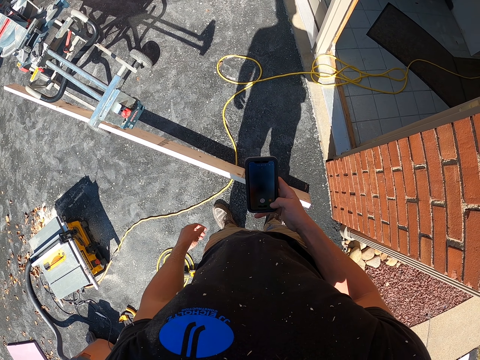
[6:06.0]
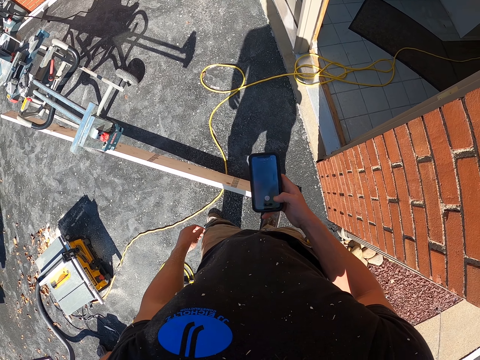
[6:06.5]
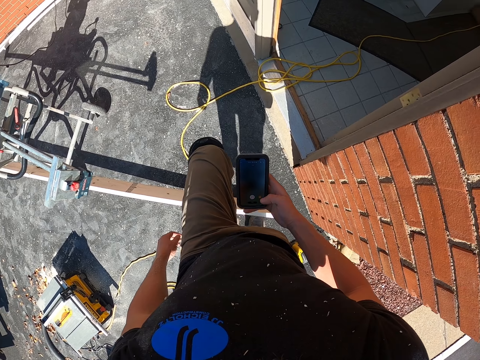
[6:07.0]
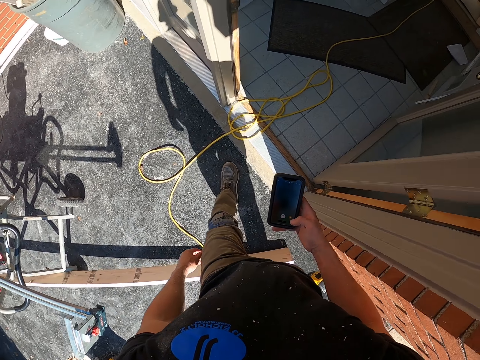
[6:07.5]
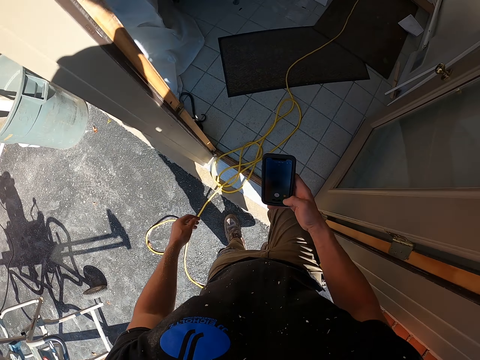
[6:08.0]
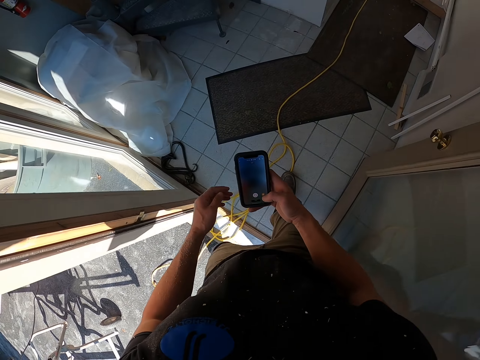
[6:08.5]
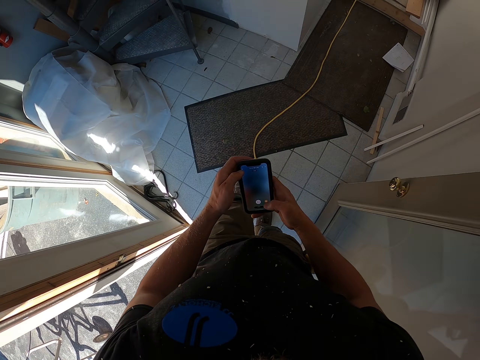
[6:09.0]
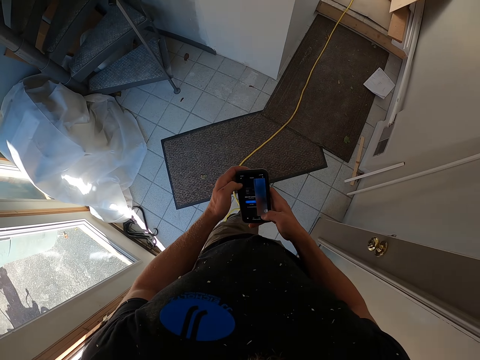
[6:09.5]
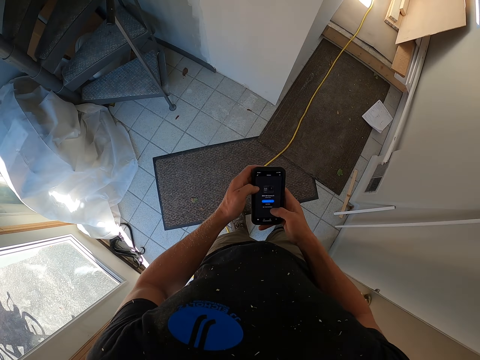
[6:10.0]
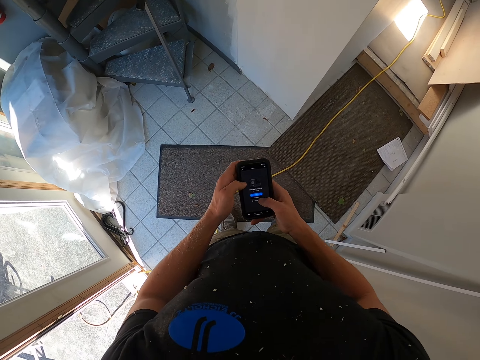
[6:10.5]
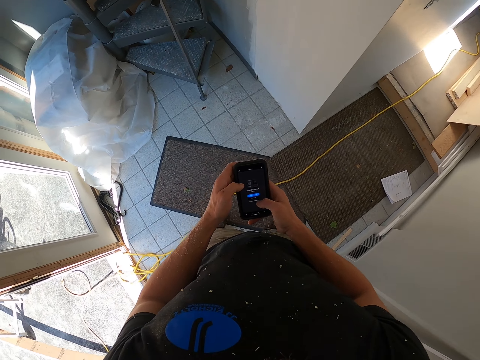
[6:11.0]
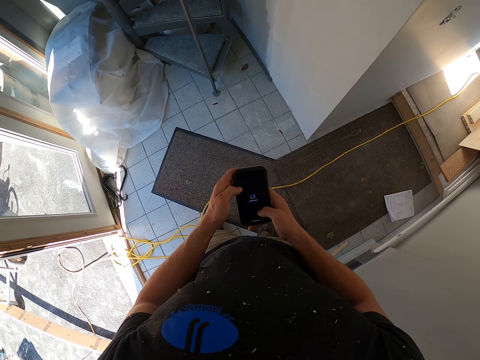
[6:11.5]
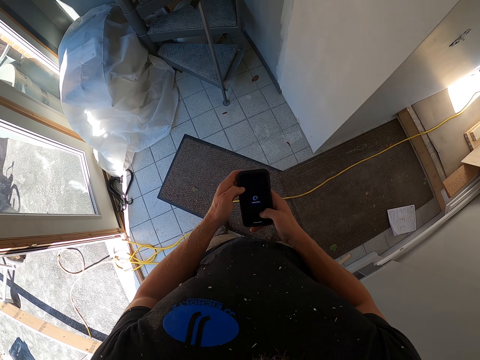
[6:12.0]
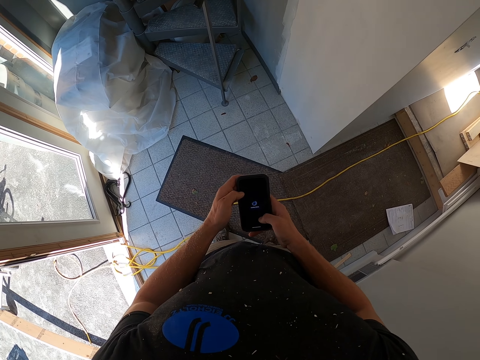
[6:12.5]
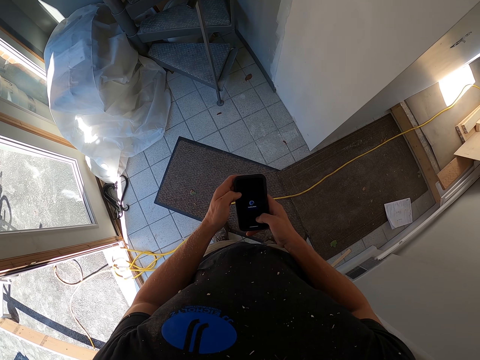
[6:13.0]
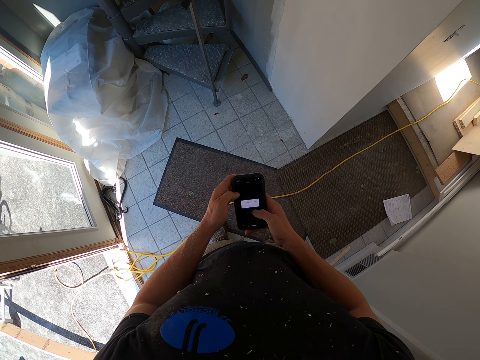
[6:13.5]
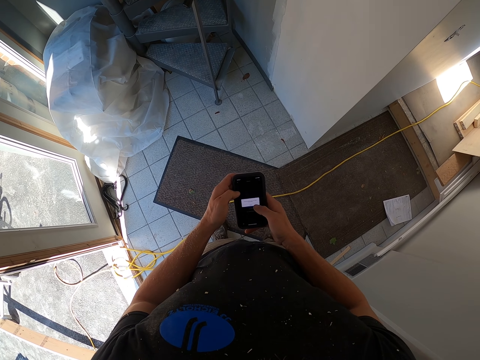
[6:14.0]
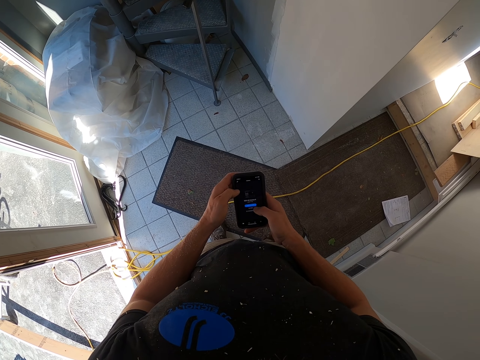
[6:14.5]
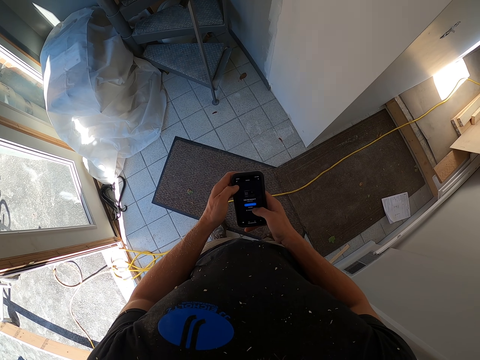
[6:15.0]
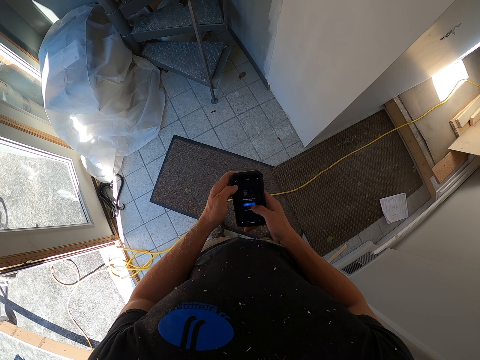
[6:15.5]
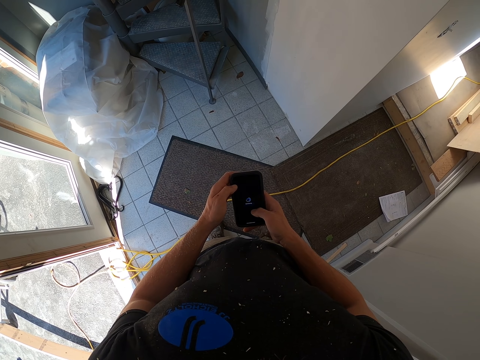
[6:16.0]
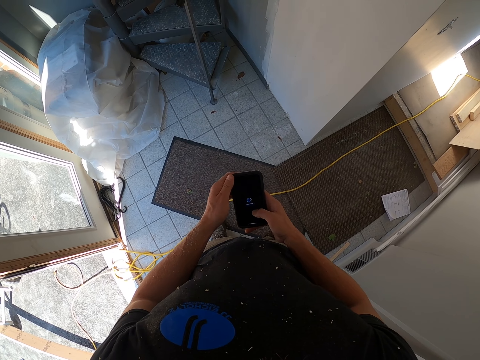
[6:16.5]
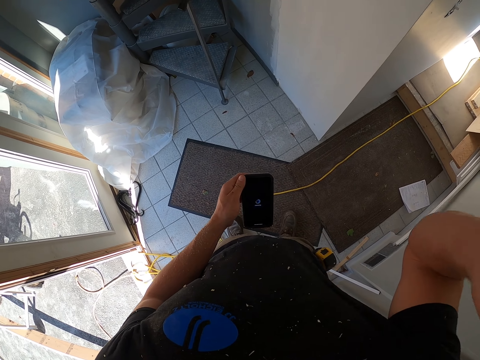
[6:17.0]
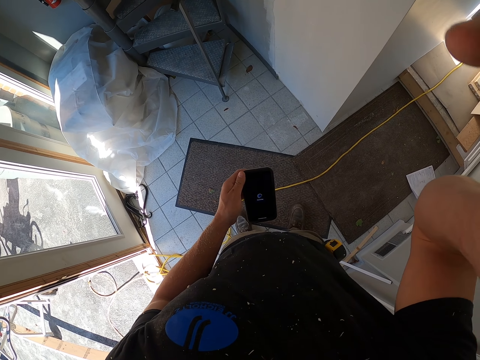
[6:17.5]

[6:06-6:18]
The camera wearer walks inside the house. They walk around. They operate a phone. They lift the right hand. They hold the camera.
